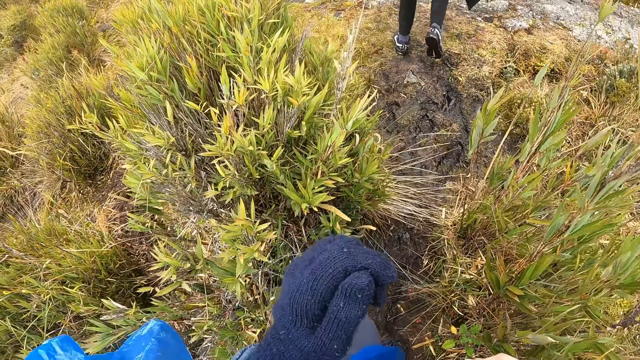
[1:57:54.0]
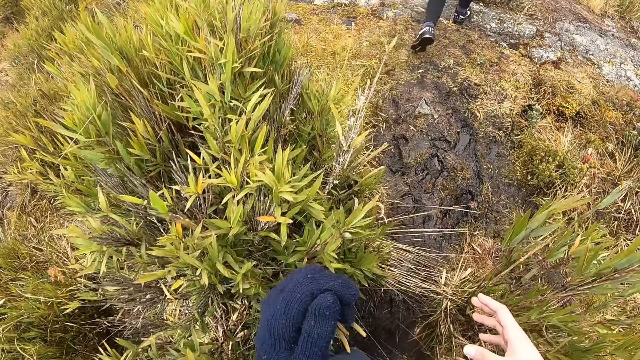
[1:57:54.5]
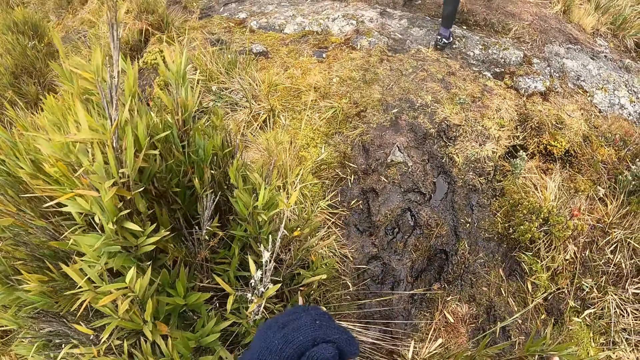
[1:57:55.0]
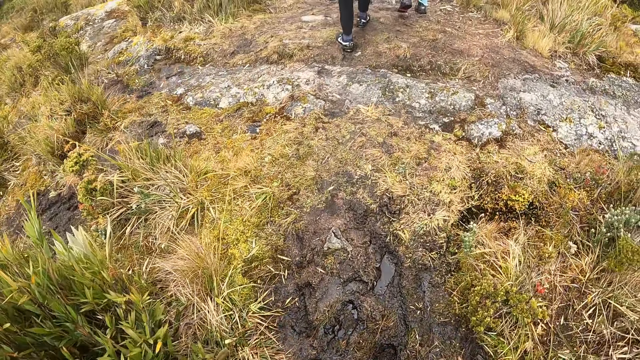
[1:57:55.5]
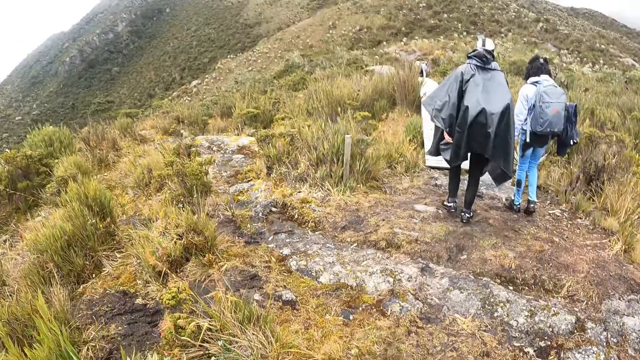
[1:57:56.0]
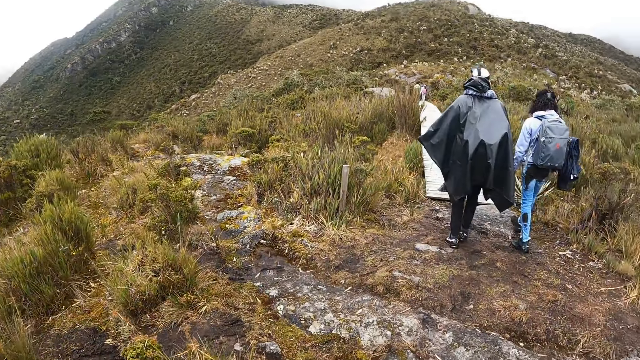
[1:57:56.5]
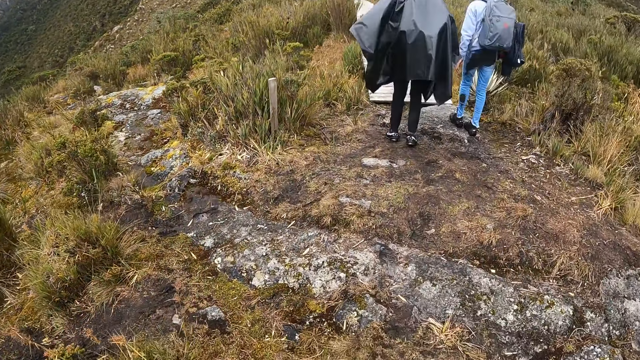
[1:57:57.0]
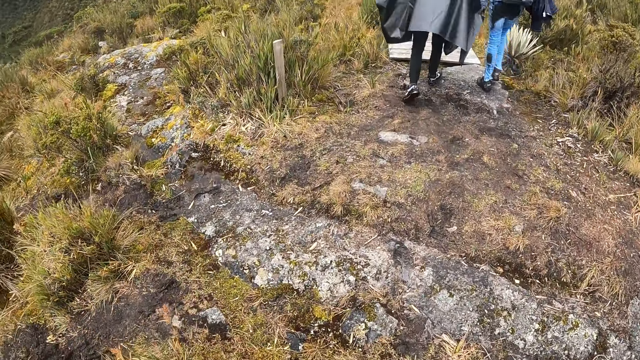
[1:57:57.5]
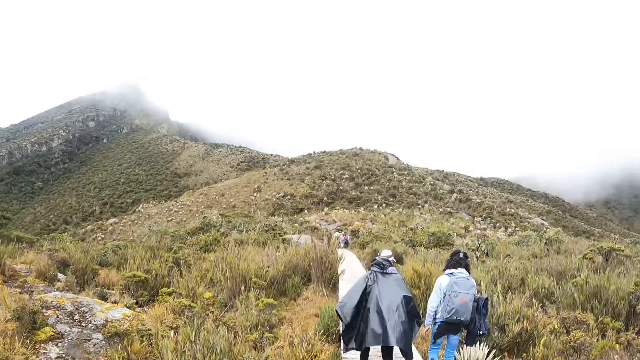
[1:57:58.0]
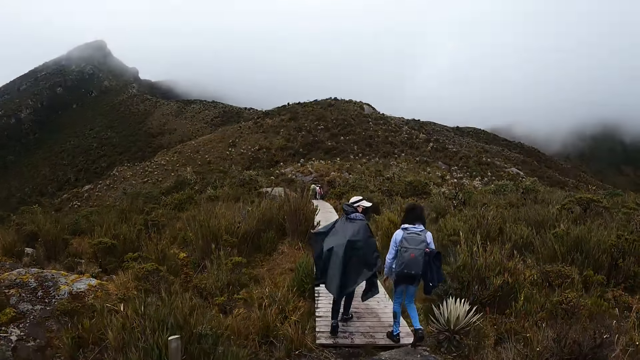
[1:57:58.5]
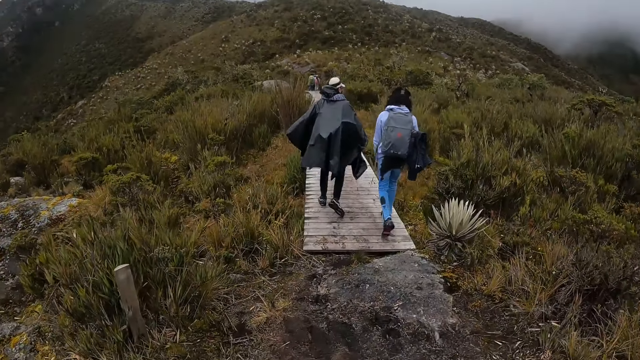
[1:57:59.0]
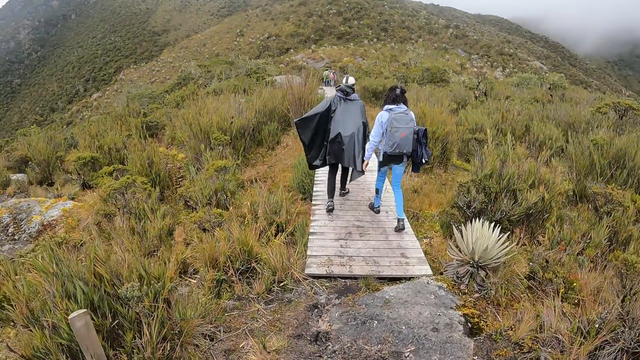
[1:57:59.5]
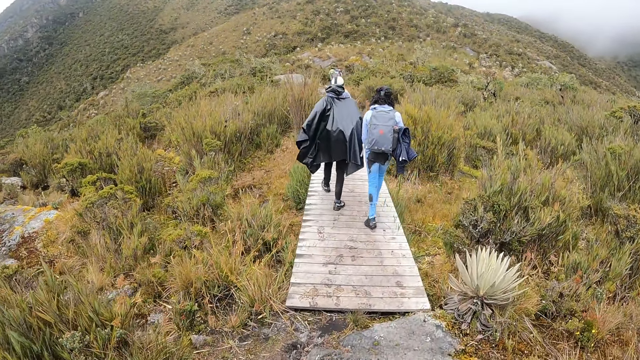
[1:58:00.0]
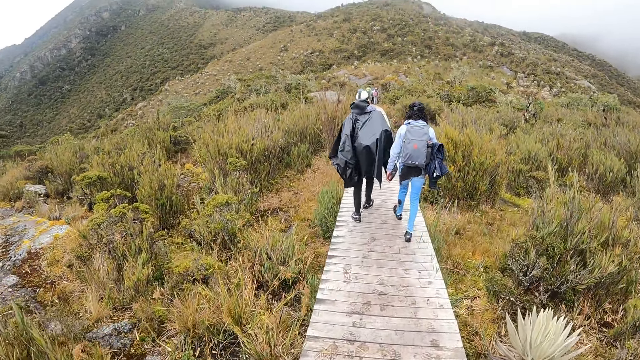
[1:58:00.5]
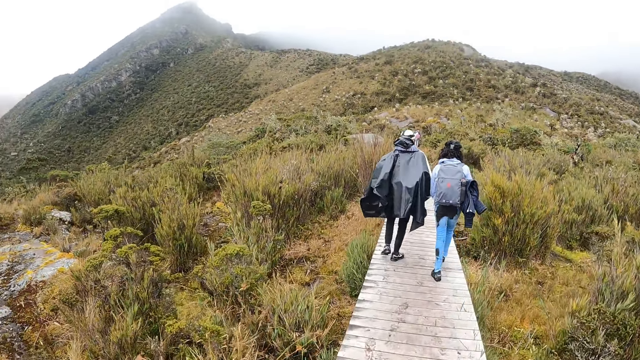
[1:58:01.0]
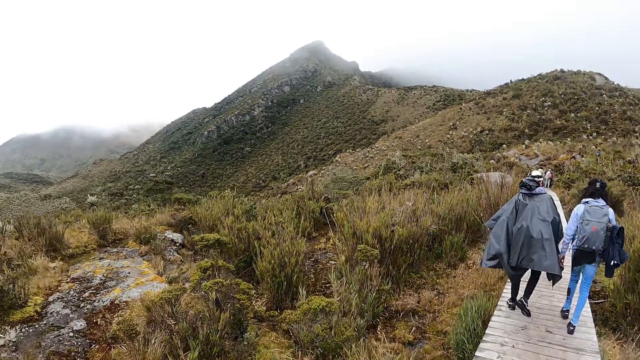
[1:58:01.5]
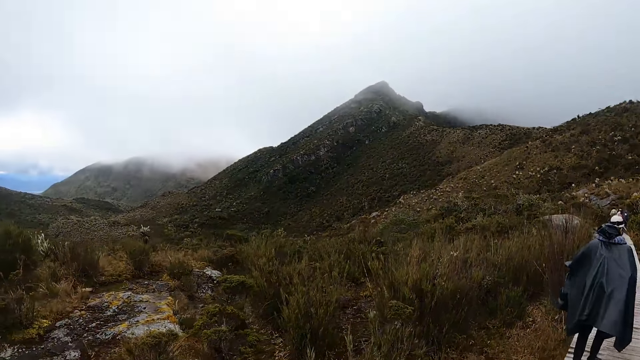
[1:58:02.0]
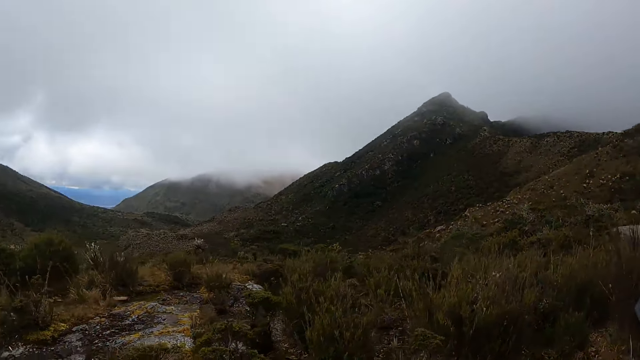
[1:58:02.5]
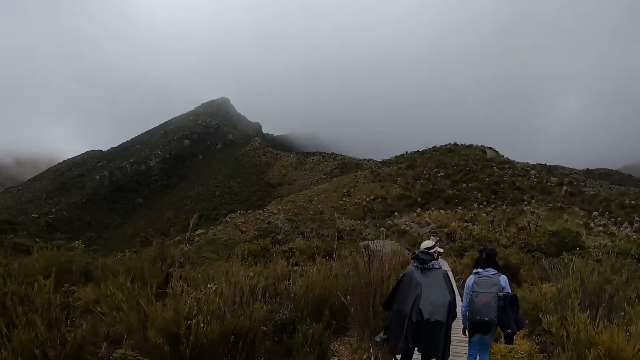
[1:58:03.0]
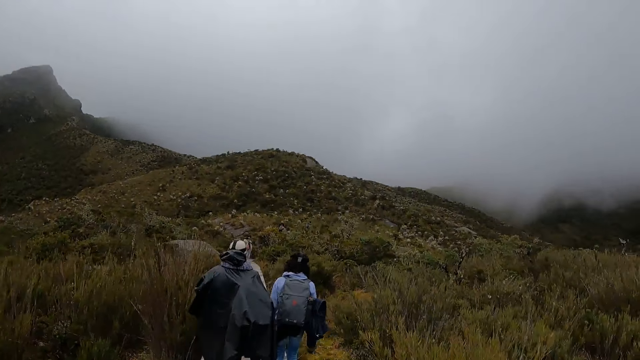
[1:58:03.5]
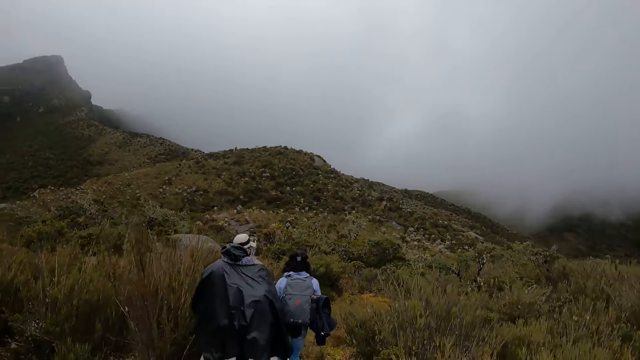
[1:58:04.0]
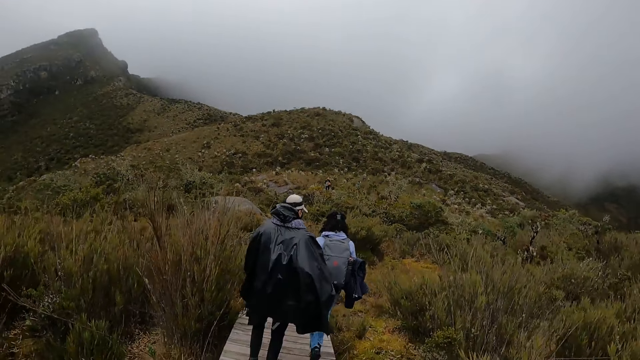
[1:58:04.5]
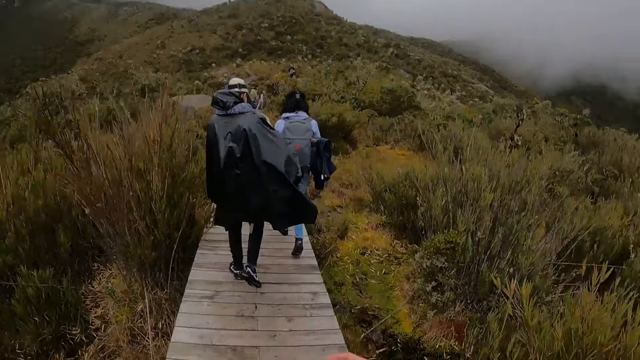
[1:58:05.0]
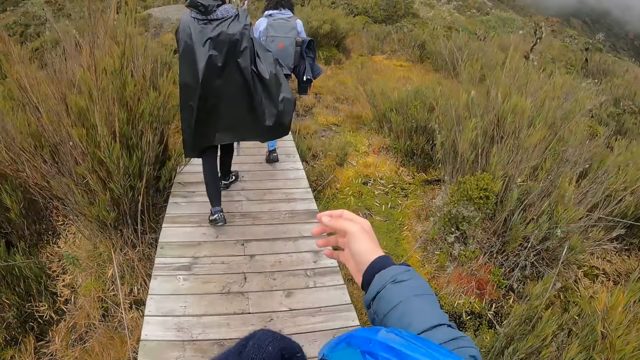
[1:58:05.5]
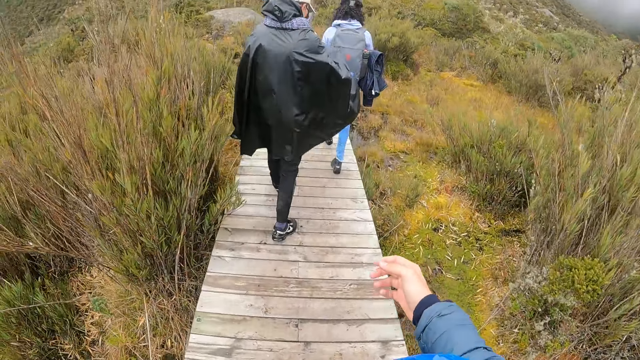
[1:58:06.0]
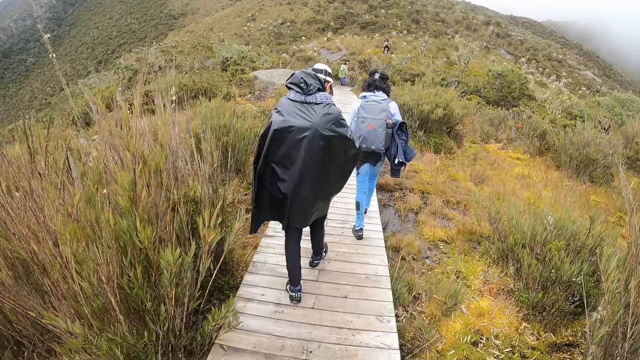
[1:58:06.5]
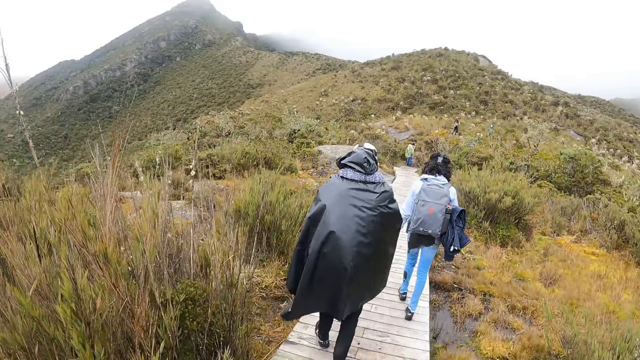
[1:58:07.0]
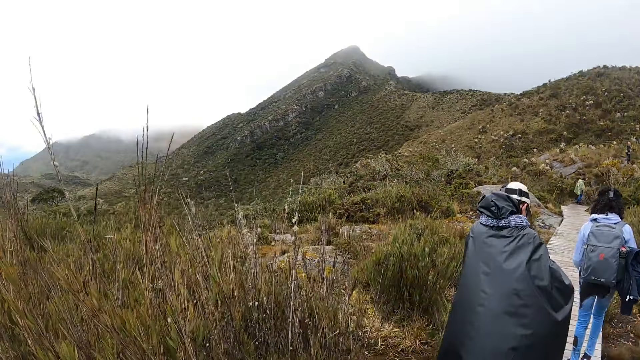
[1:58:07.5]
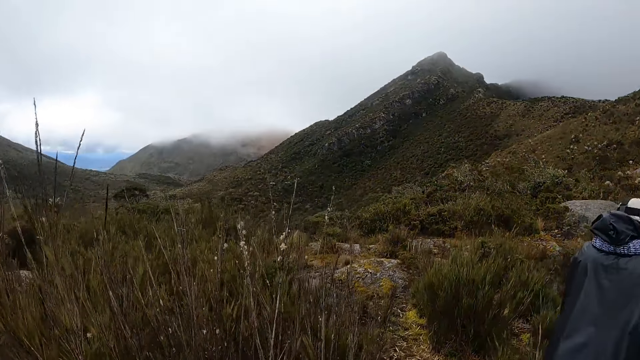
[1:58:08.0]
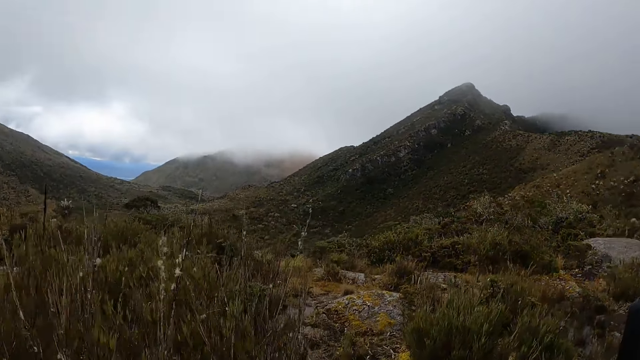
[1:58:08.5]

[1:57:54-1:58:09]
A woman and a man walk down a nature trail. The camera wearer walks down the nature trail. They look around the field and follow a lady.

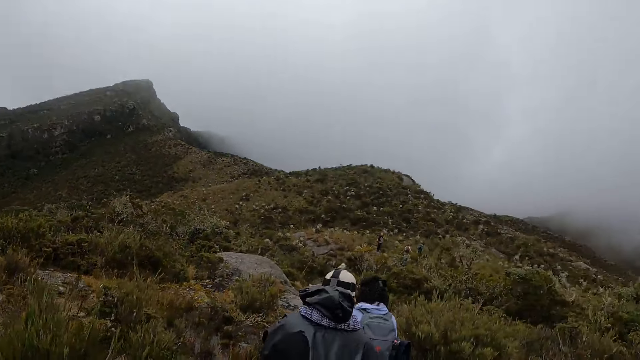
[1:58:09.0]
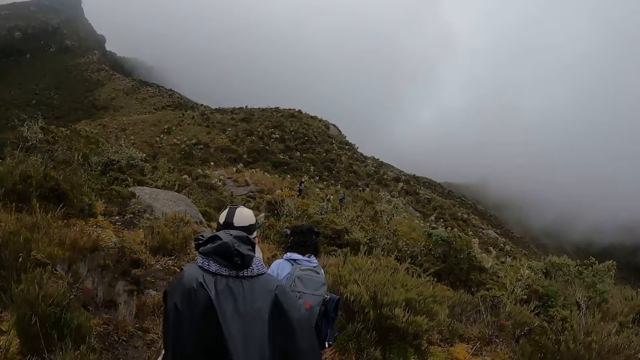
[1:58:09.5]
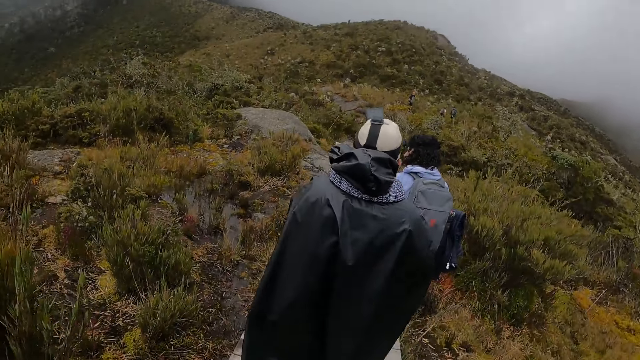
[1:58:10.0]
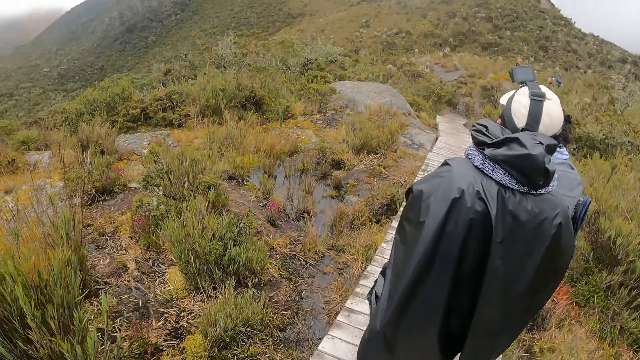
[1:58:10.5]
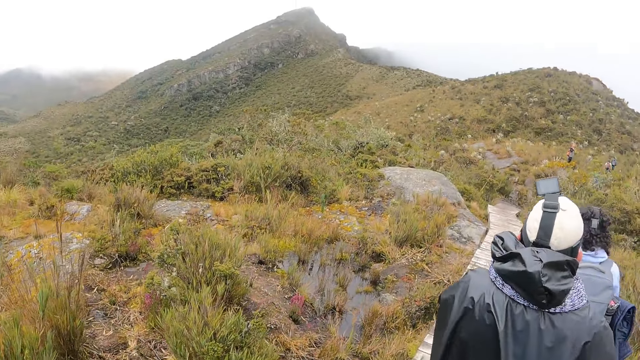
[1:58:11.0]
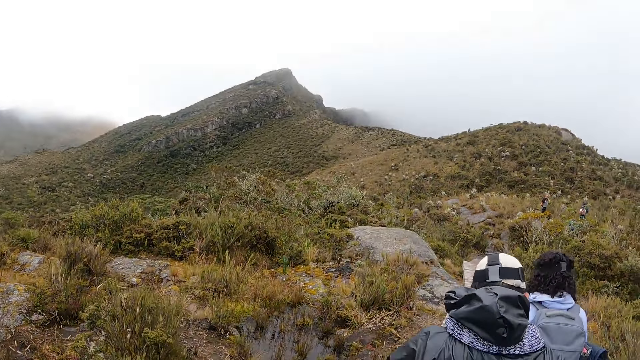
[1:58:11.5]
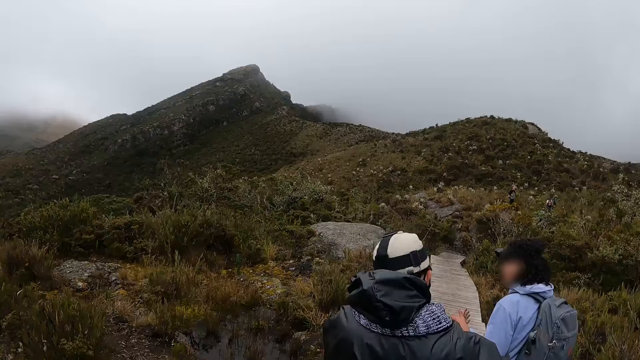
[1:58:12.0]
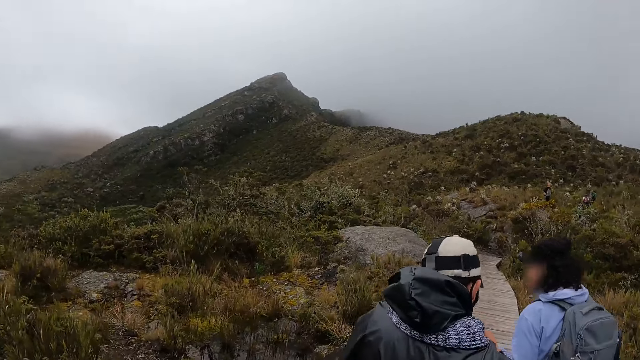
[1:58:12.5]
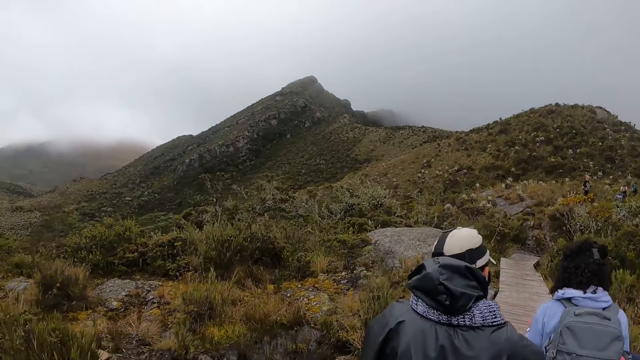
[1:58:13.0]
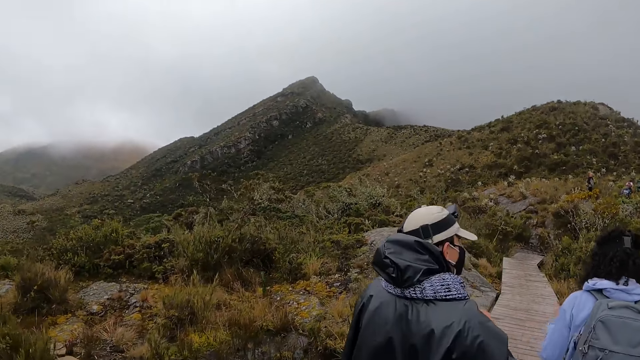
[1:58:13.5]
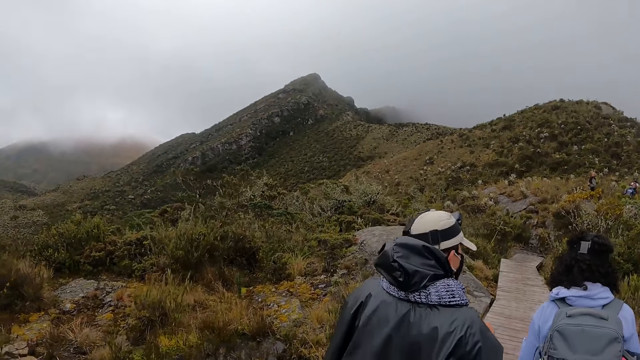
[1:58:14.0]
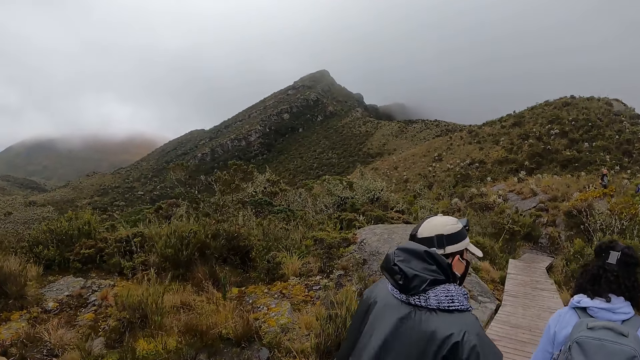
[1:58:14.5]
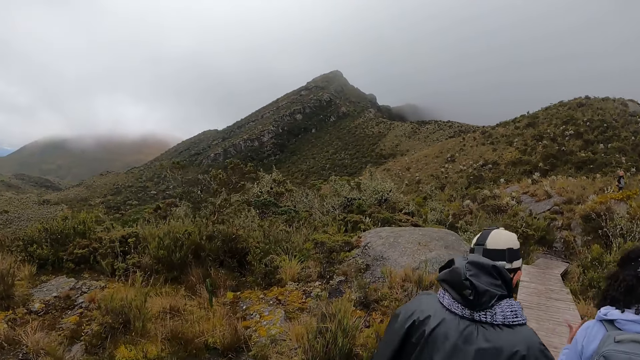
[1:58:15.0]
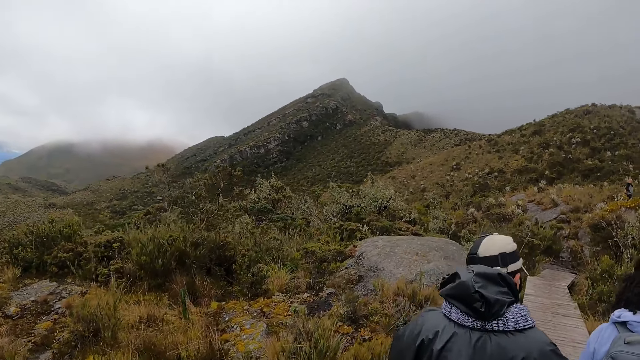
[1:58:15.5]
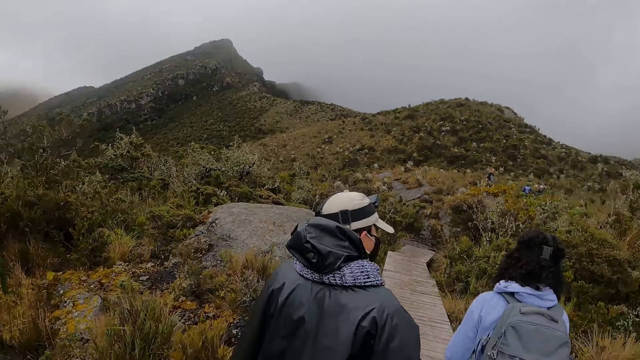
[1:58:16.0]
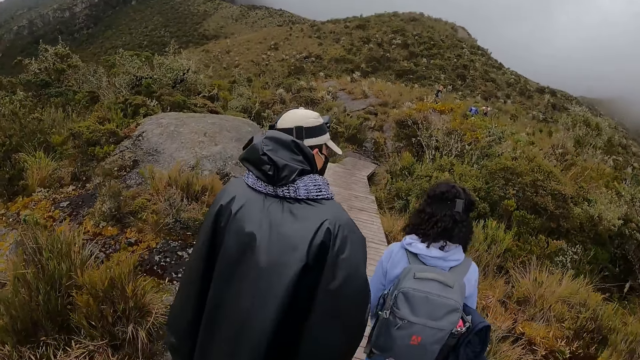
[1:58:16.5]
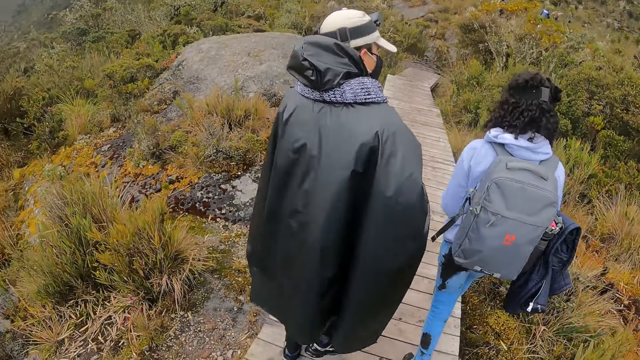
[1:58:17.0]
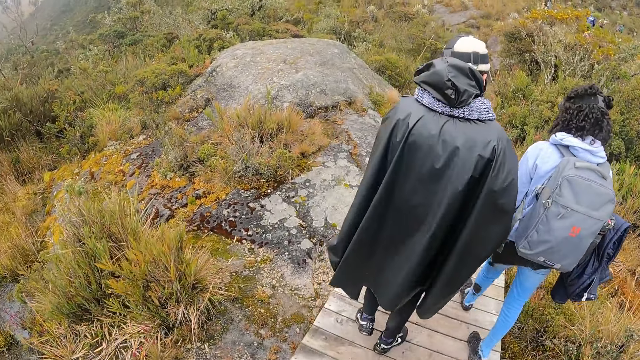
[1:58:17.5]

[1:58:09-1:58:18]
The camera wearer stares at a hill. A lady interacts with another lady.
